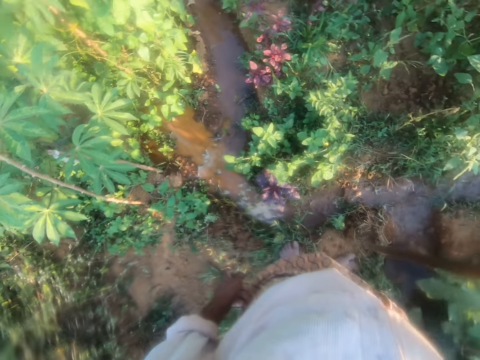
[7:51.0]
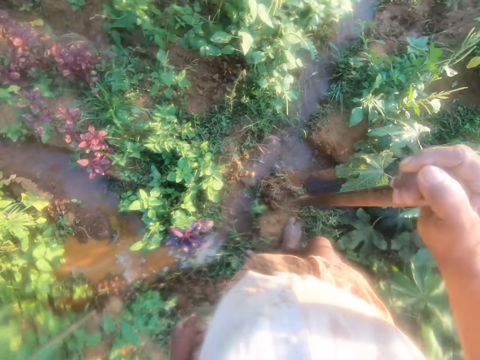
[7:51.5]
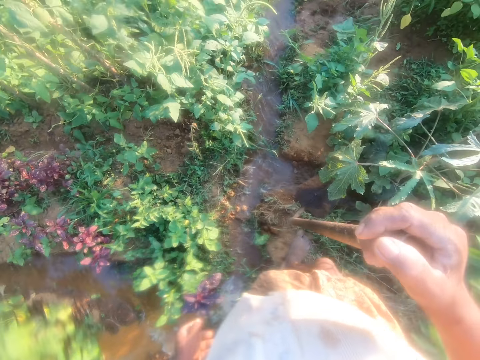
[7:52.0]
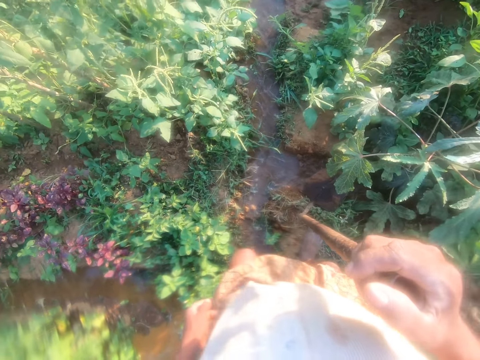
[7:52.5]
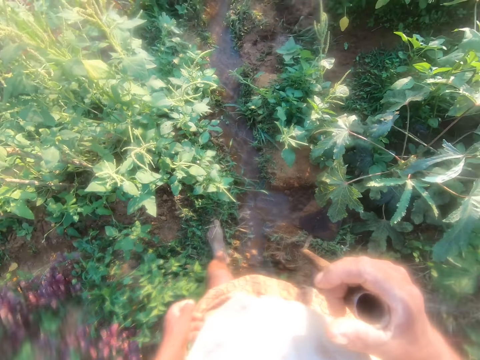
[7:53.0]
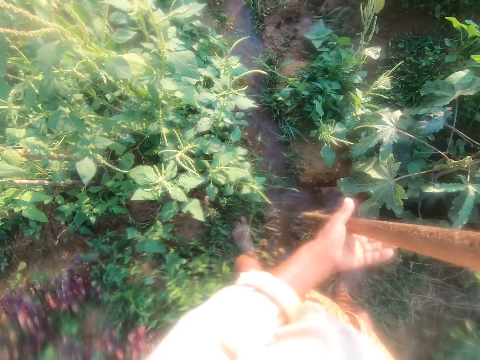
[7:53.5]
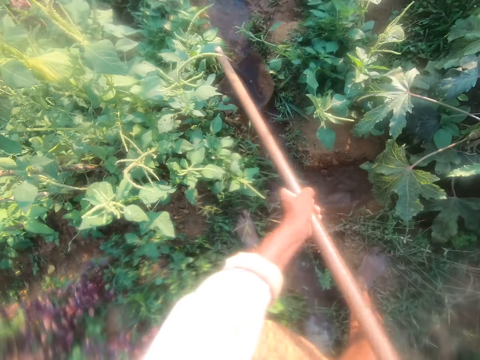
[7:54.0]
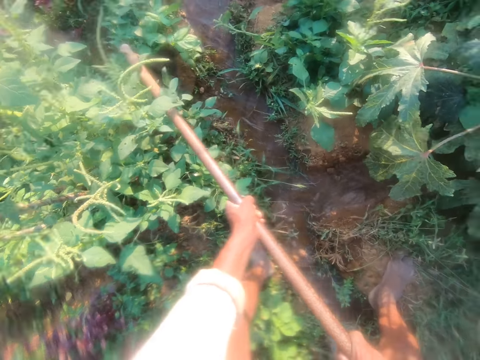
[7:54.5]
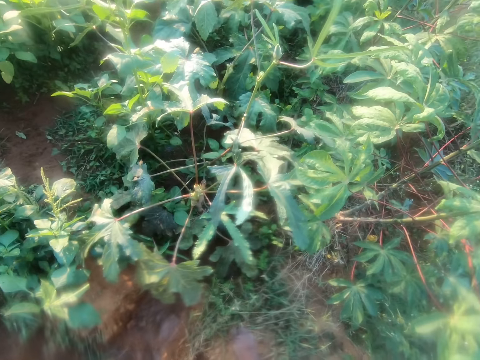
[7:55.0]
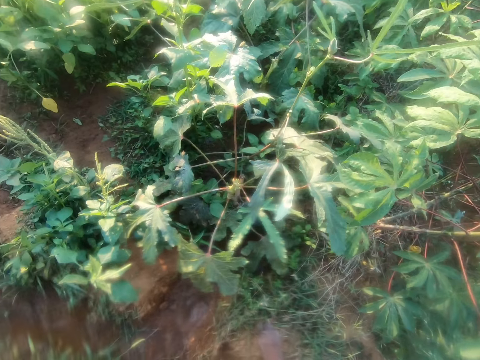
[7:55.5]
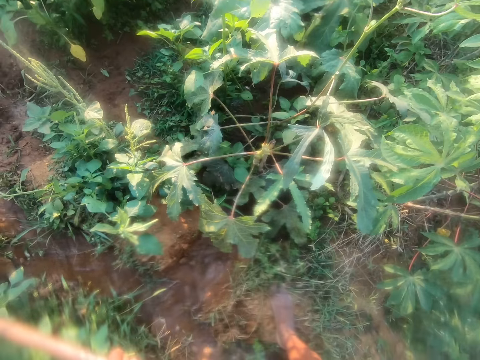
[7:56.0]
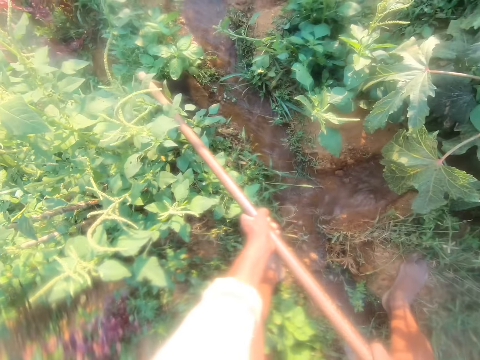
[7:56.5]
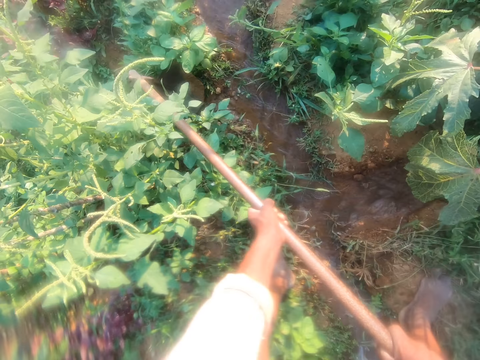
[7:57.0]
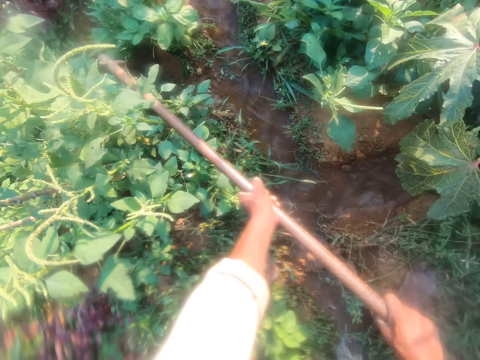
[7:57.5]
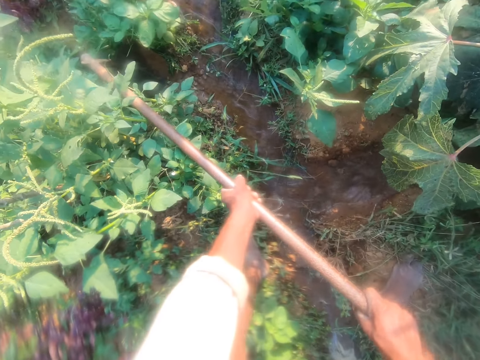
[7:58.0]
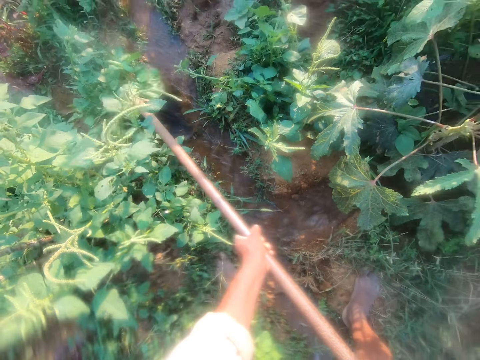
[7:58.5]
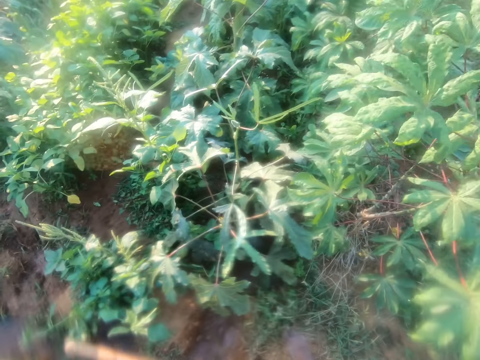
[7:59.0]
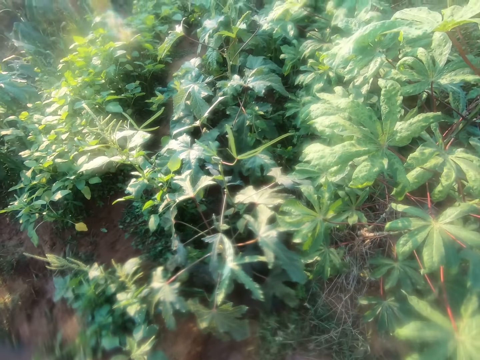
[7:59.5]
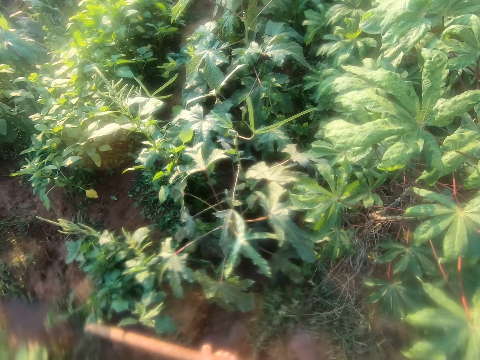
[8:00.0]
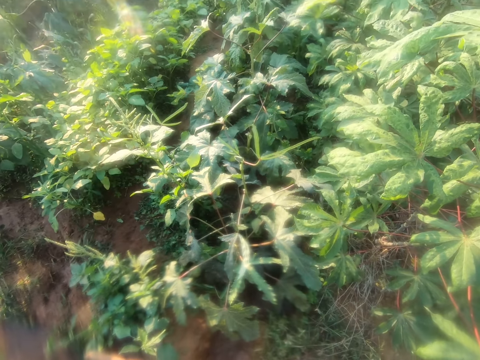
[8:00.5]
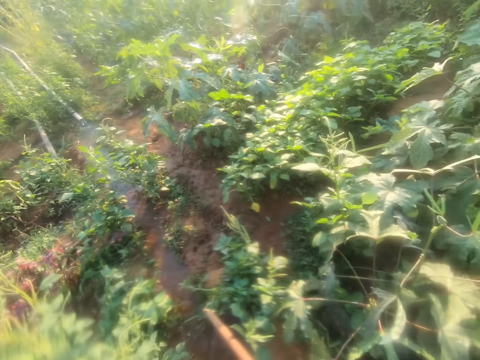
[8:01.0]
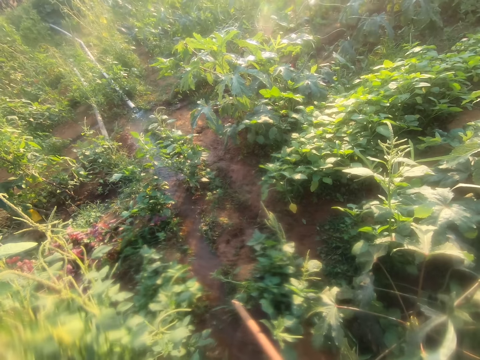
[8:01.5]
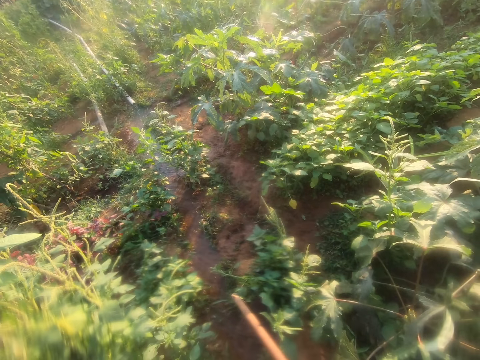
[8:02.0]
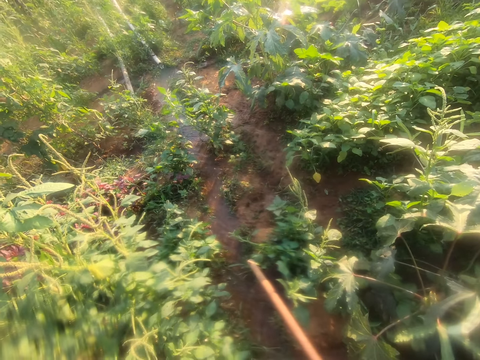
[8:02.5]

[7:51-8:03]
The camera wearer walks around. They look around.

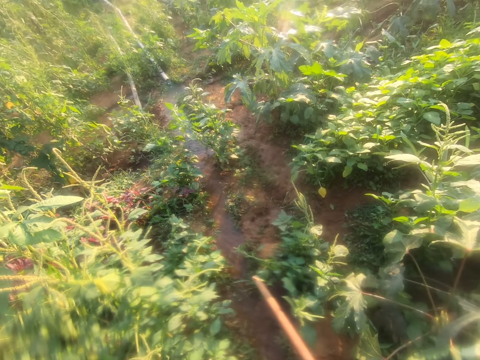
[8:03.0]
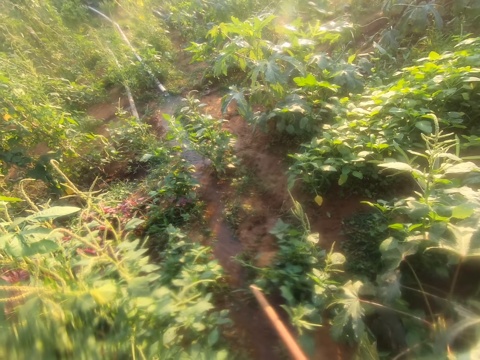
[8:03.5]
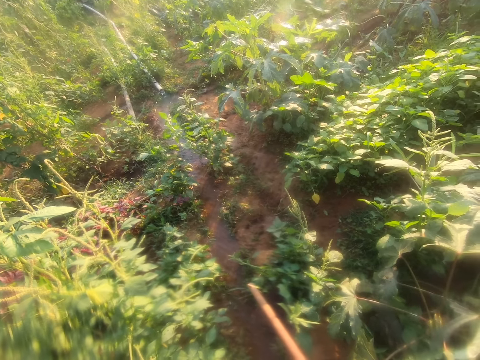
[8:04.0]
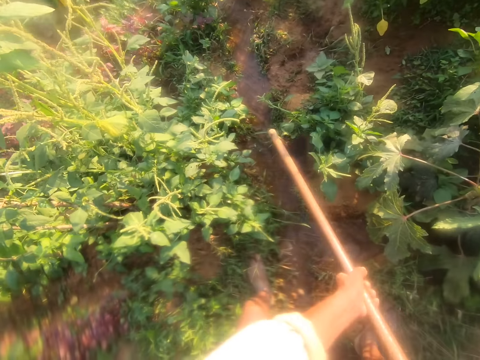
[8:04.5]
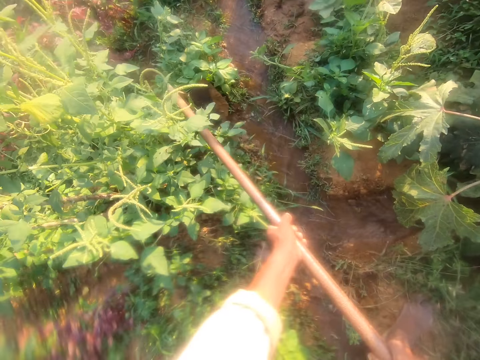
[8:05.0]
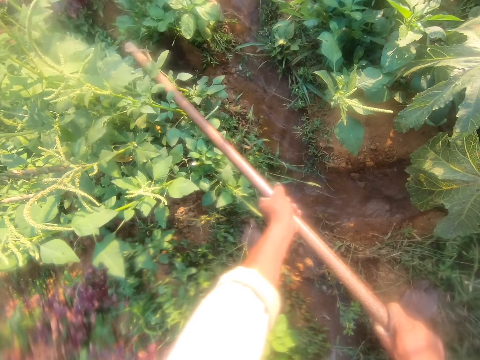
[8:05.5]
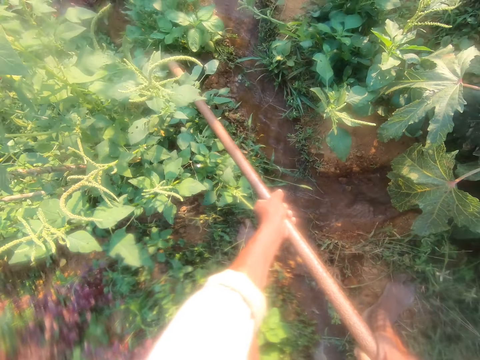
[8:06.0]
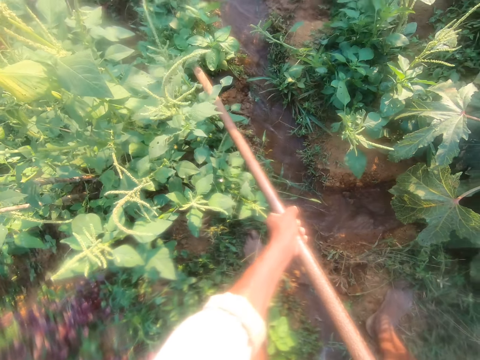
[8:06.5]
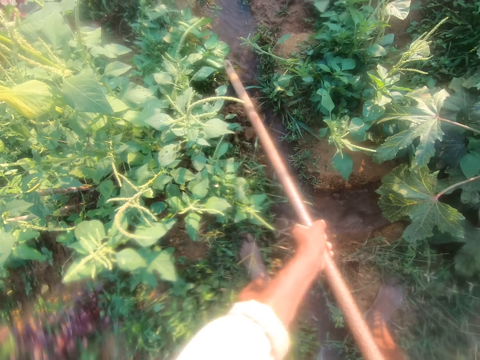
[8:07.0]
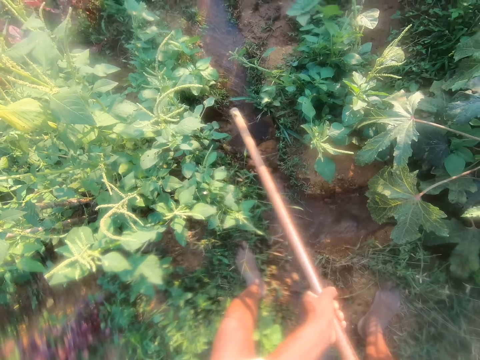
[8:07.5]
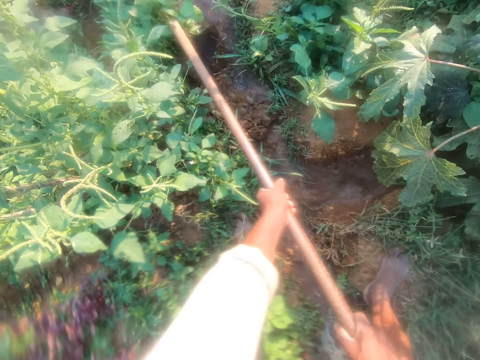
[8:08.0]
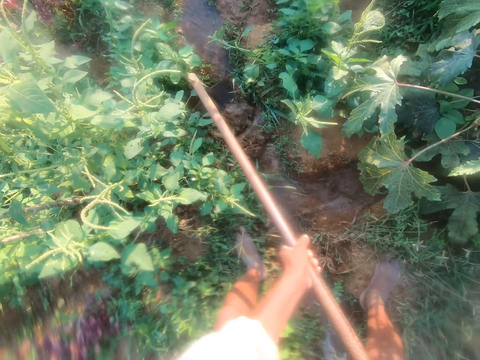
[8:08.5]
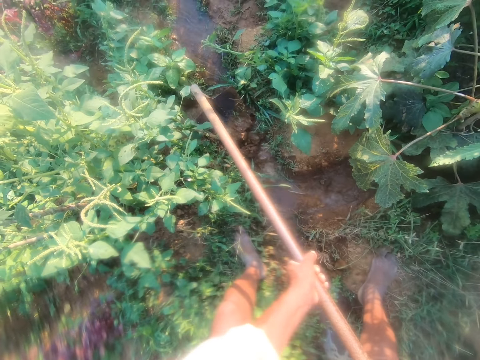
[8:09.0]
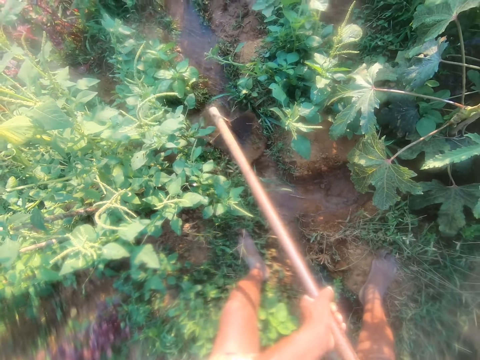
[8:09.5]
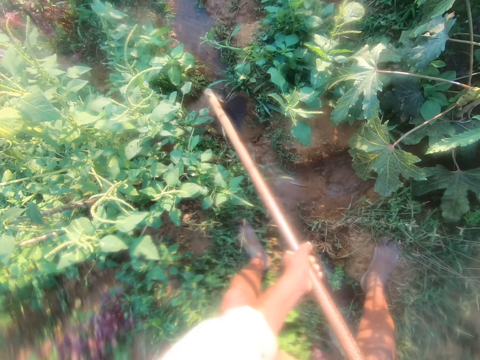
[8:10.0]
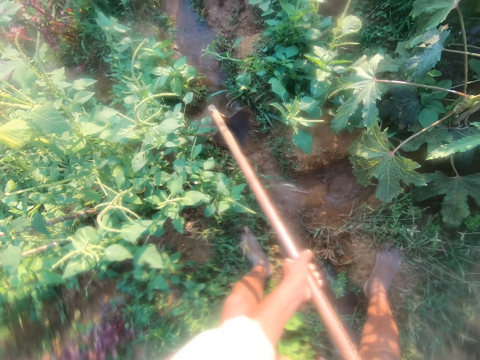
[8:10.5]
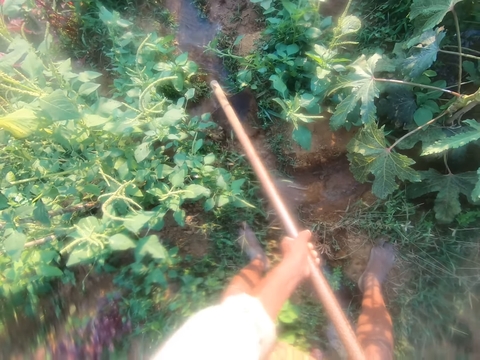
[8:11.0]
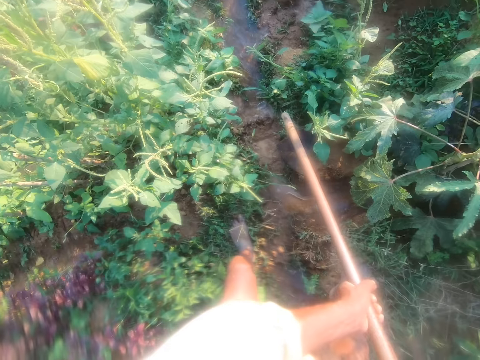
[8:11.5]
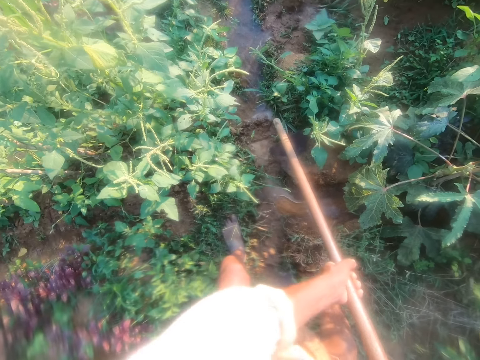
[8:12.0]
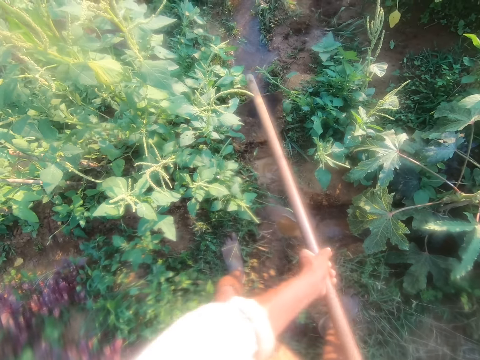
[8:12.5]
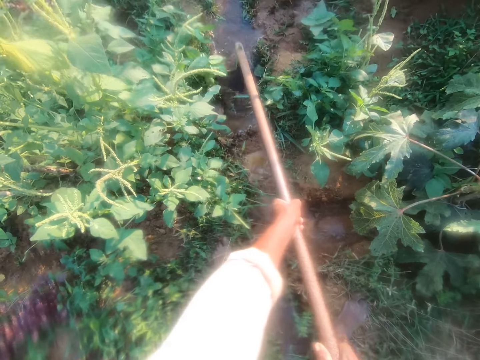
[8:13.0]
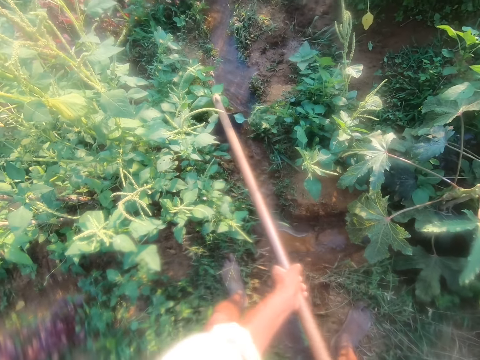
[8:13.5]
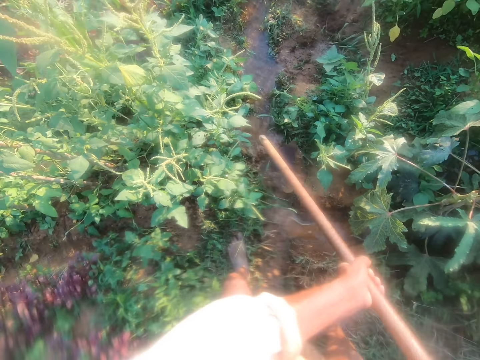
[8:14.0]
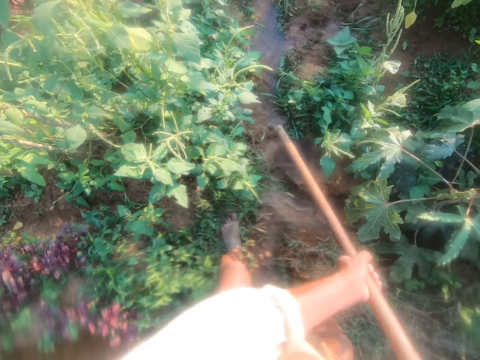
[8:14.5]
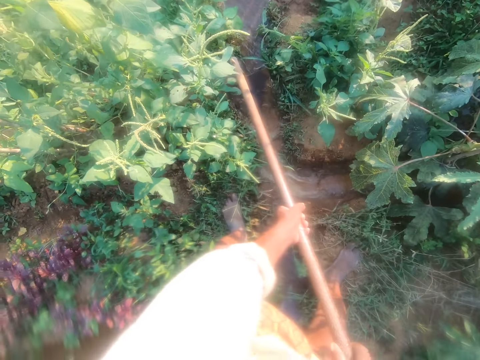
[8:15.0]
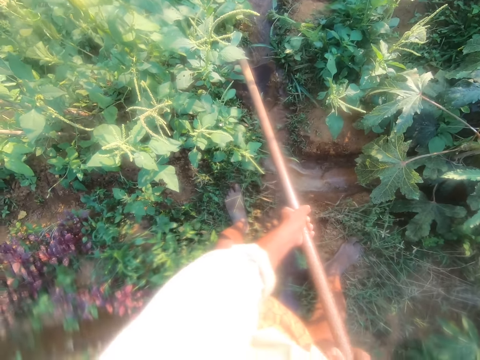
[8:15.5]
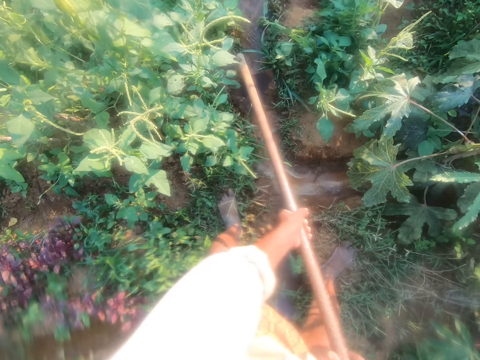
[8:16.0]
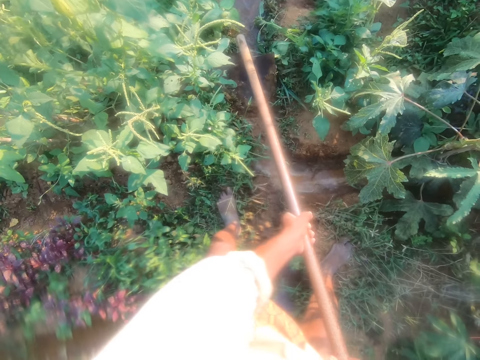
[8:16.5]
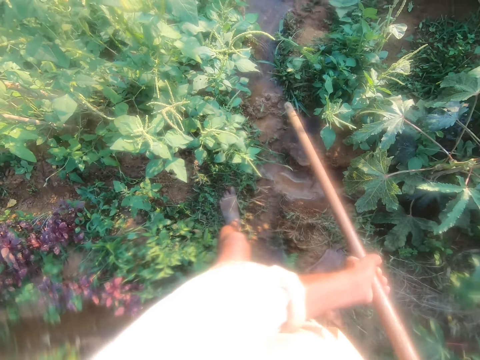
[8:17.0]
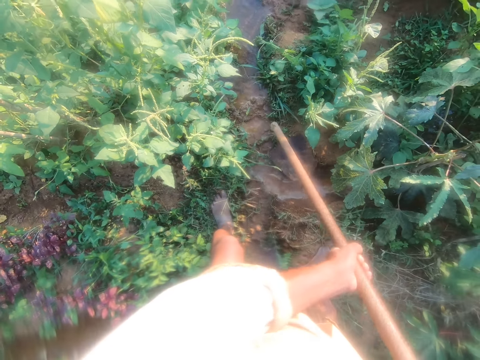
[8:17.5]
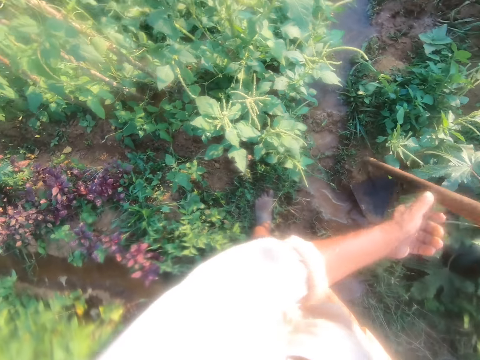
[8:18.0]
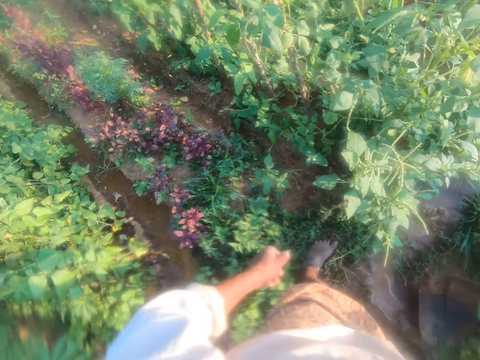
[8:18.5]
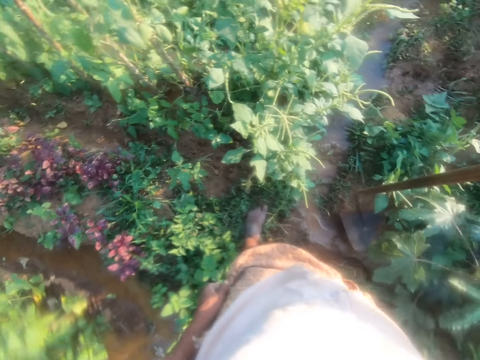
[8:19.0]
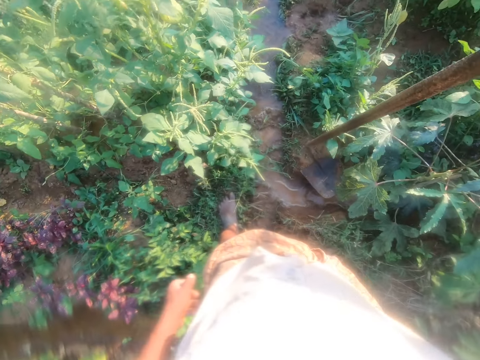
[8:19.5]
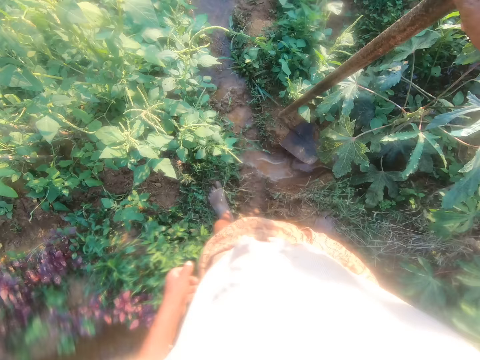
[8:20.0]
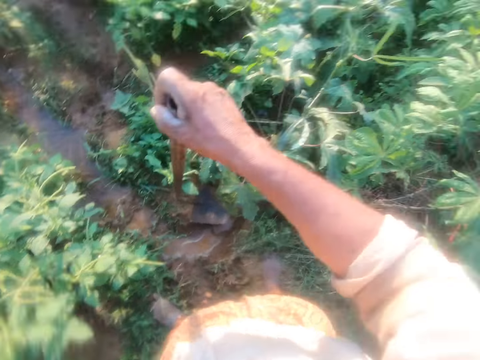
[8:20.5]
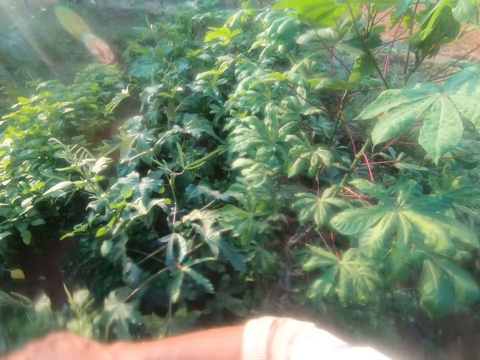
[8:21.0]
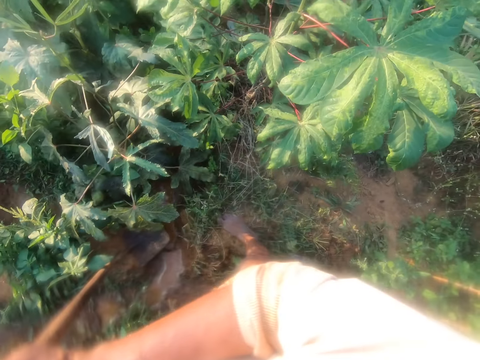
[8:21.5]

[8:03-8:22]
The camera wearer digs a furrow of water with a hoe. They look around.
